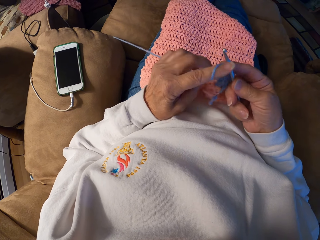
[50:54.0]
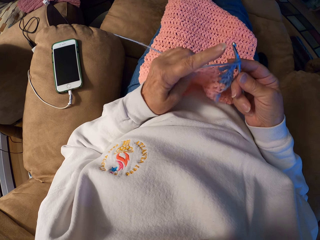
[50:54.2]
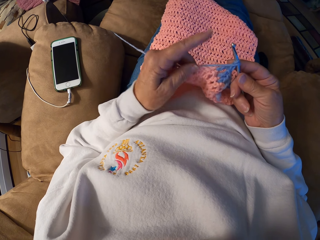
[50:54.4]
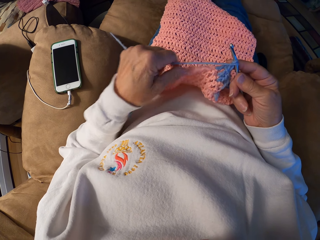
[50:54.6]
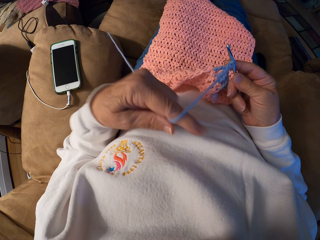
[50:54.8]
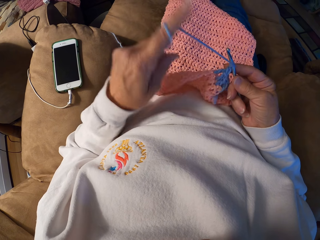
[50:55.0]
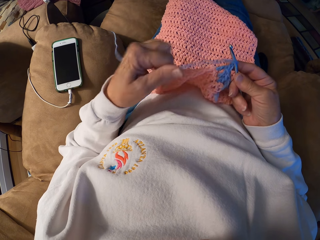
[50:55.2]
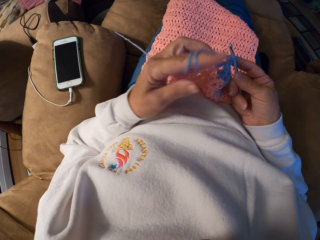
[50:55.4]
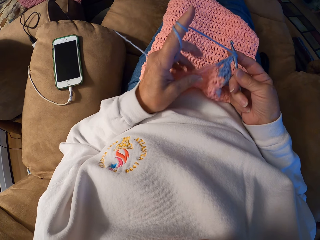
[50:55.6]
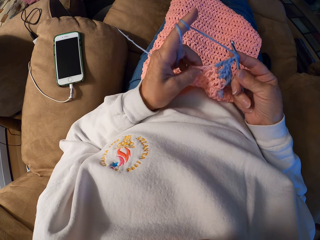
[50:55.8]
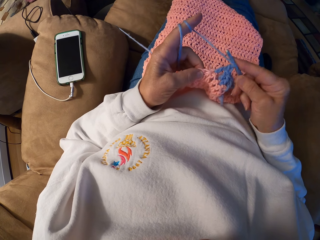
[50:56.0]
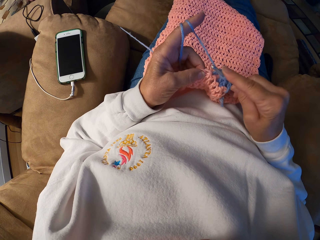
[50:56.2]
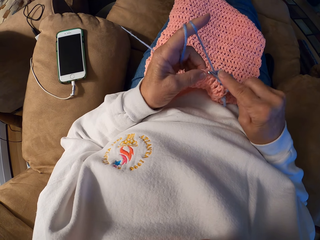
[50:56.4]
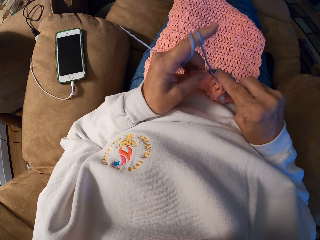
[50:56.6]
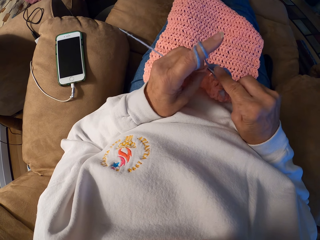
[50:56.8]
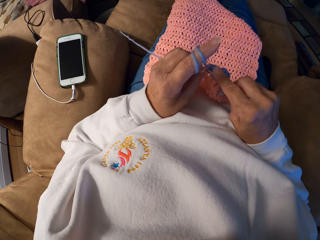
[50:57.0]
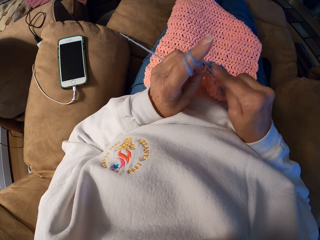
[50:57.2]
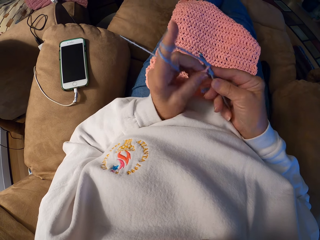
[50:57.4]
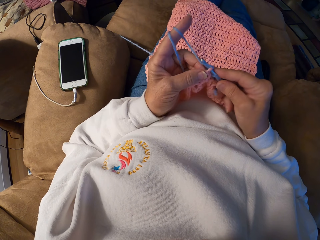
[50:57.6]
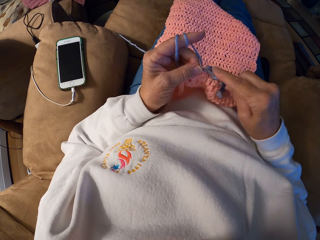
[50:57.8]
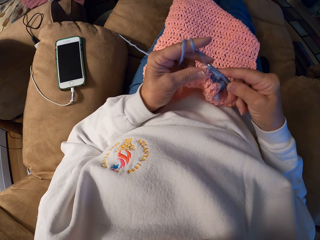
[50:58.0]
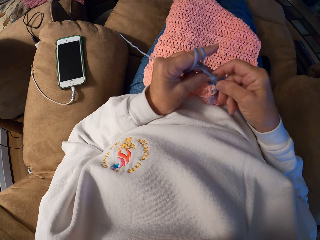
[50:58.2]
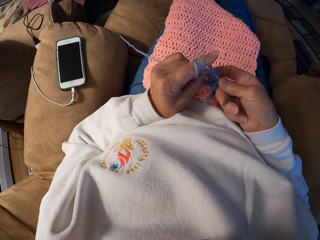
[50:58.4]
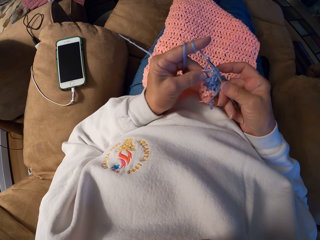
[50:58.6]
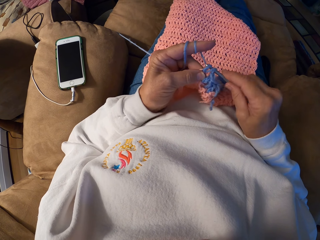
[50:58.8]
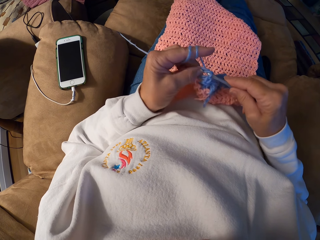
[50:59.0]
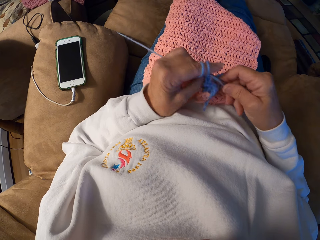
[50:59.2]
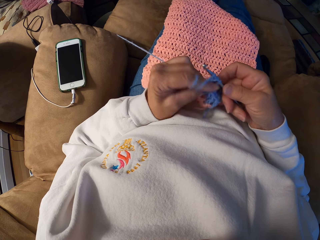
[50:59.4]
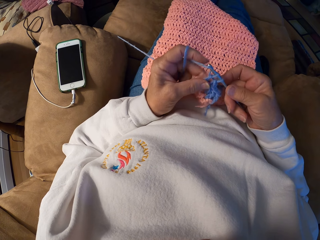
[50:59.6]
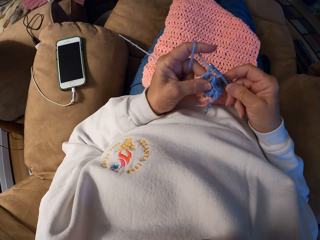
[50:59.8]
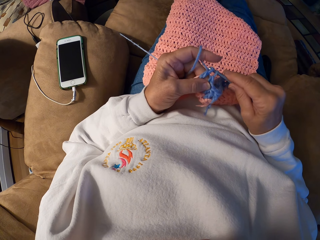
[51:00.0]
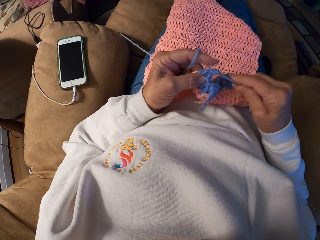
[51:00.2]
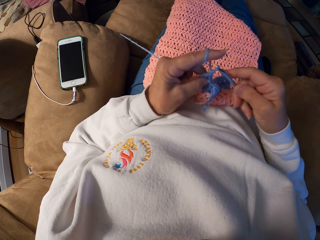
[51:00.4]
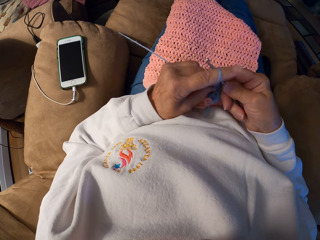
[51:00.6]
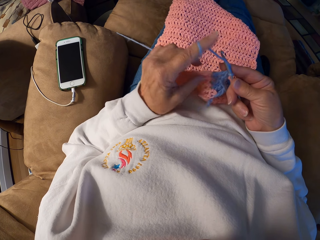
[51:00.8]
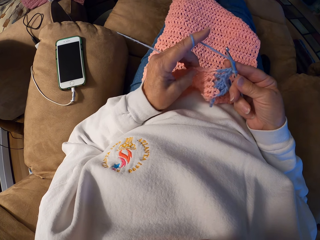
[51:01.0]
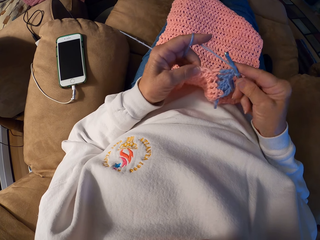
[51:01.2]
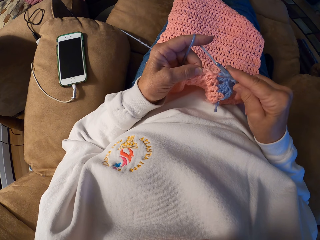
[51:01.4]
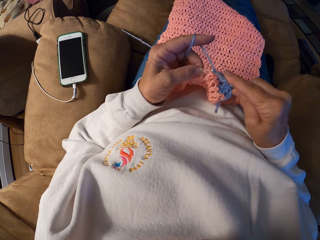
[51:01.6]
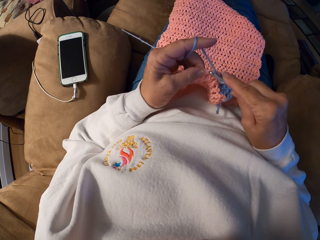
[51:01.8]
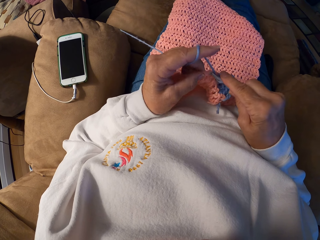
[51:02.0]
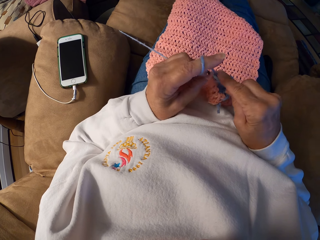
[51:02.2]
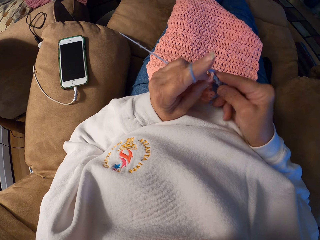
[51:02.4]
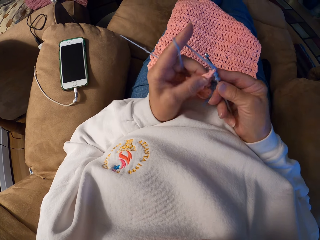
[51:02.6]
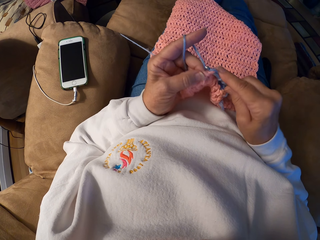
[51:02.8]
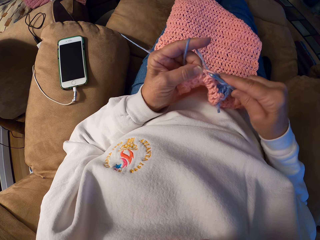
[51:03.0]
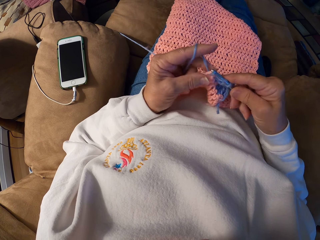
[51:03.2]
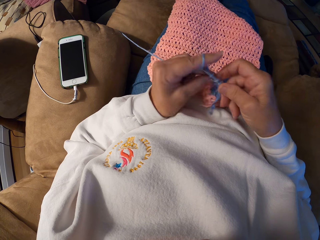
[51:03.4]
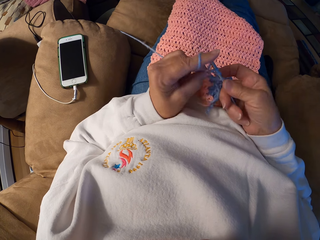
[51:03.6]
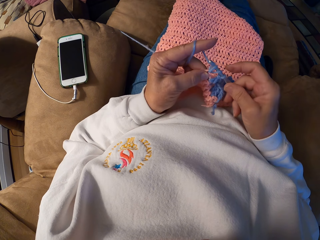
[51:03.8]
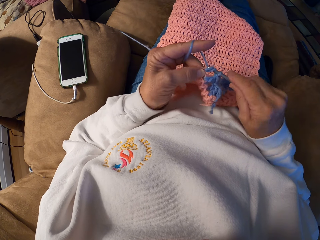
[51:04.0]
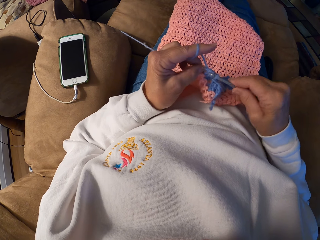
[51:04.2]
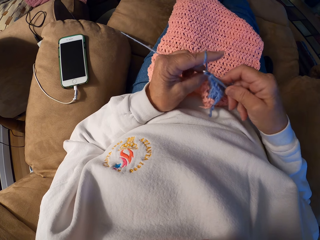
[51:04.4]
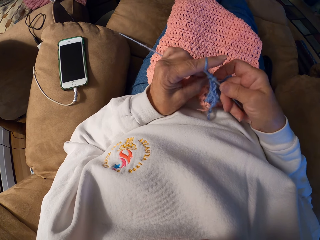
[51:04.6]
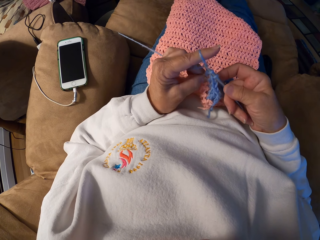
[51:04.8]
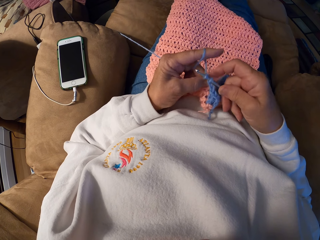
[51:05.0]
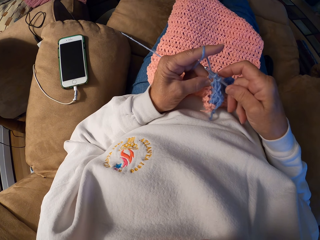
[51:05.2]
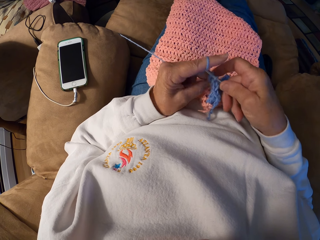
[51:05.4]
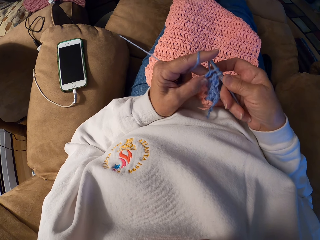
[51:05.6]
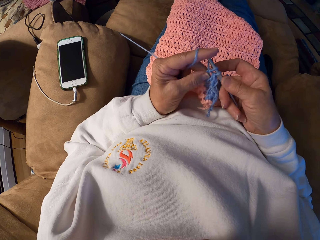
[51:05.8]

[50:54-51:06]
The camera wearer rolls the knitting thread on her index finger. She knits the garment with her hands.

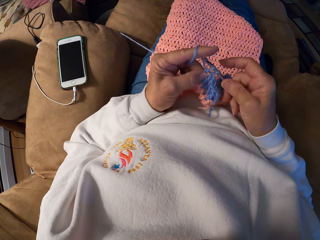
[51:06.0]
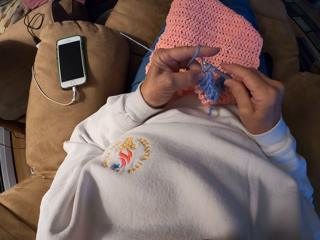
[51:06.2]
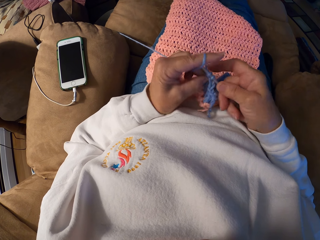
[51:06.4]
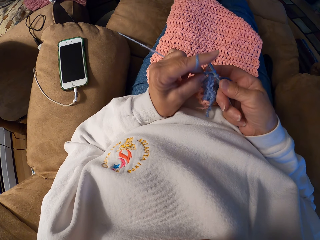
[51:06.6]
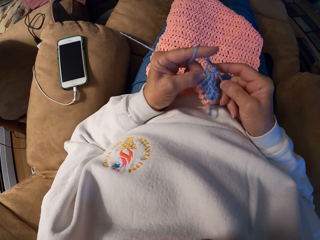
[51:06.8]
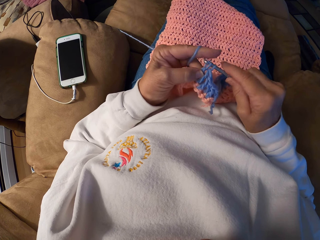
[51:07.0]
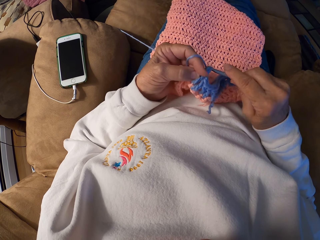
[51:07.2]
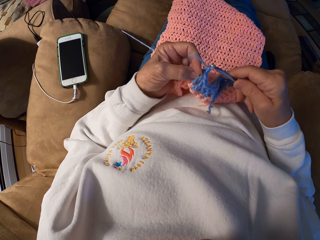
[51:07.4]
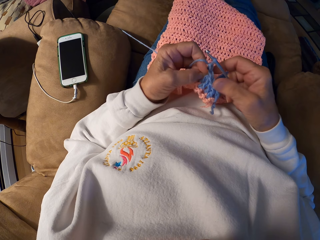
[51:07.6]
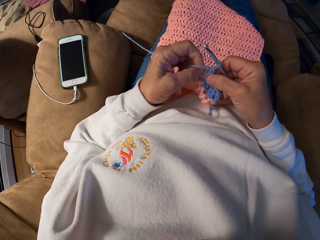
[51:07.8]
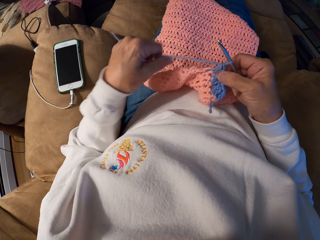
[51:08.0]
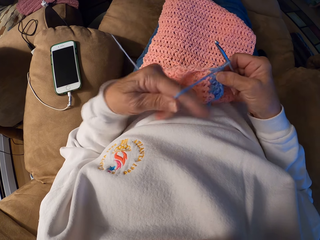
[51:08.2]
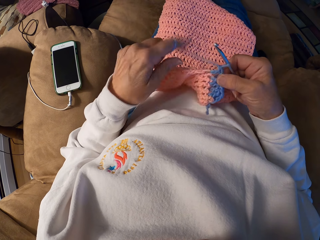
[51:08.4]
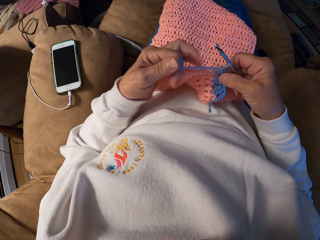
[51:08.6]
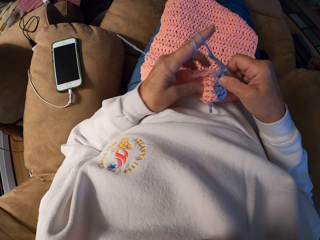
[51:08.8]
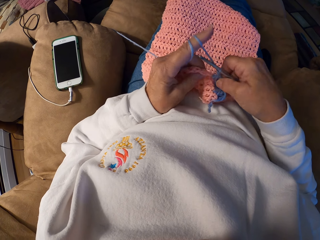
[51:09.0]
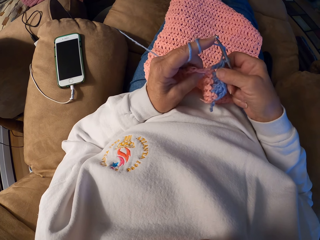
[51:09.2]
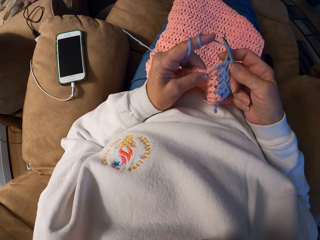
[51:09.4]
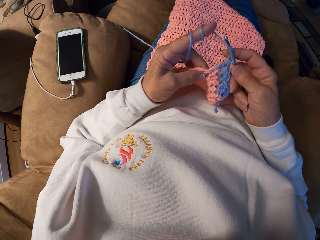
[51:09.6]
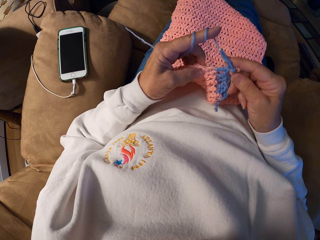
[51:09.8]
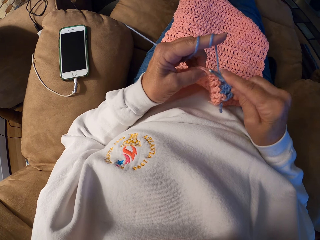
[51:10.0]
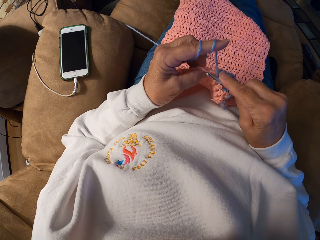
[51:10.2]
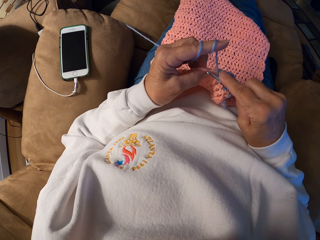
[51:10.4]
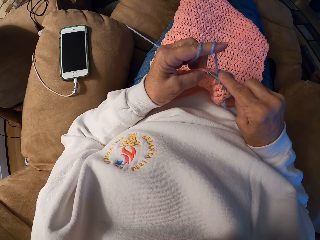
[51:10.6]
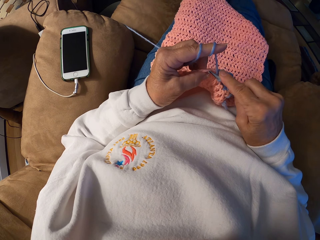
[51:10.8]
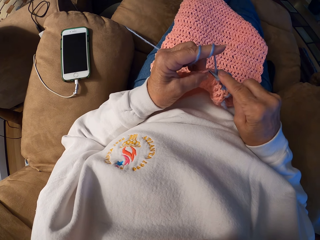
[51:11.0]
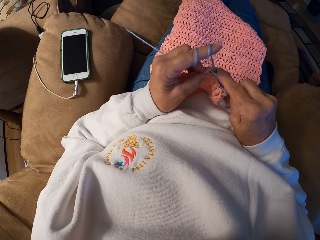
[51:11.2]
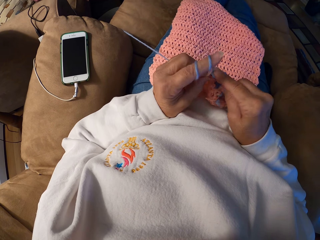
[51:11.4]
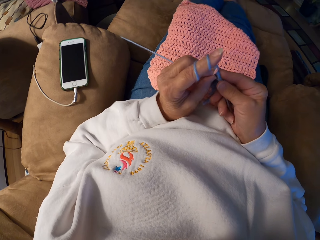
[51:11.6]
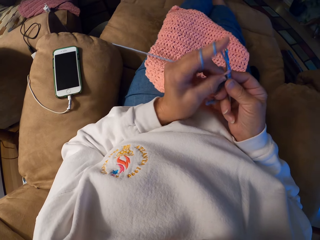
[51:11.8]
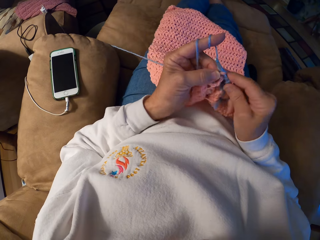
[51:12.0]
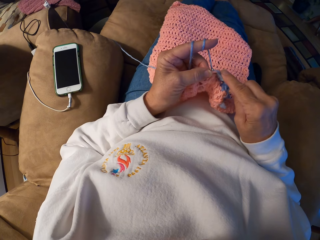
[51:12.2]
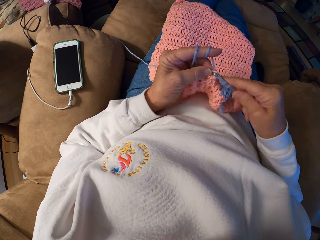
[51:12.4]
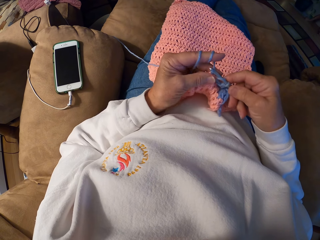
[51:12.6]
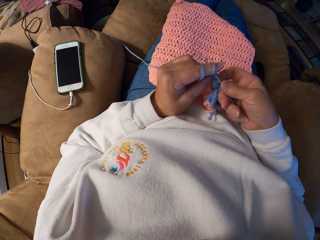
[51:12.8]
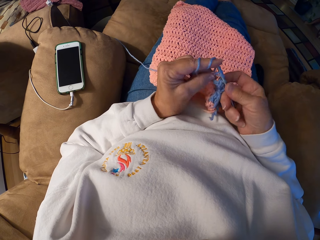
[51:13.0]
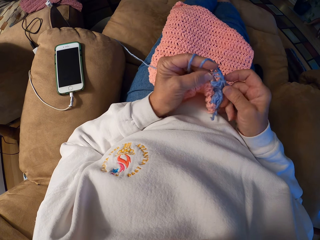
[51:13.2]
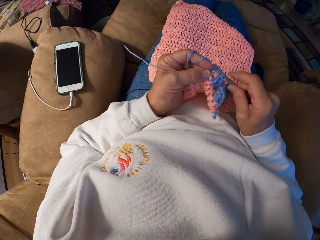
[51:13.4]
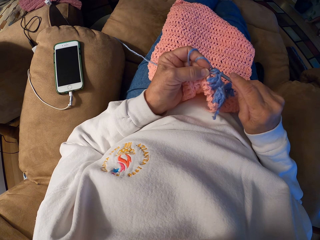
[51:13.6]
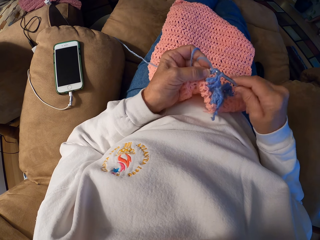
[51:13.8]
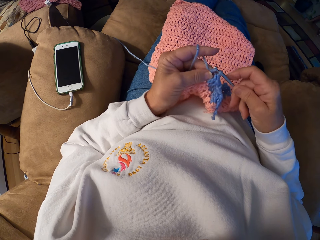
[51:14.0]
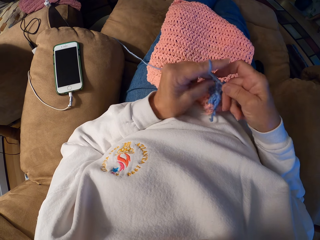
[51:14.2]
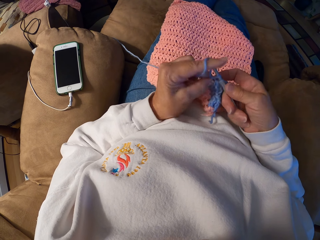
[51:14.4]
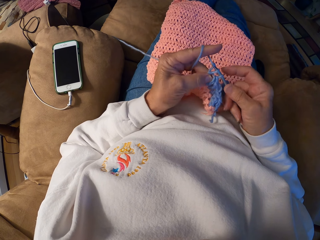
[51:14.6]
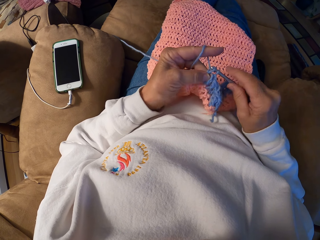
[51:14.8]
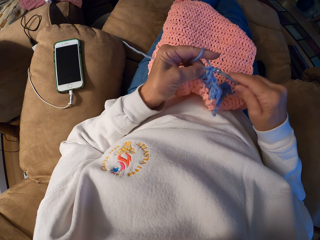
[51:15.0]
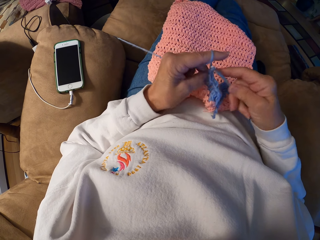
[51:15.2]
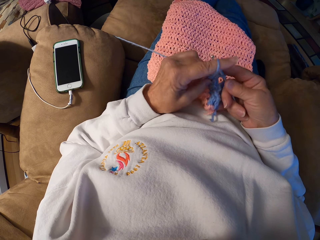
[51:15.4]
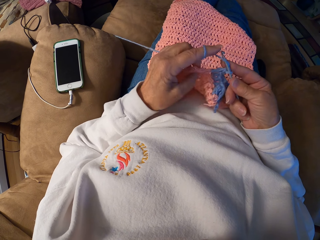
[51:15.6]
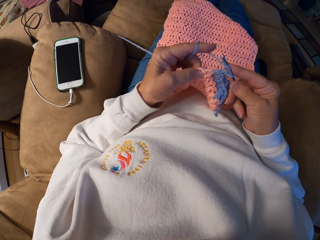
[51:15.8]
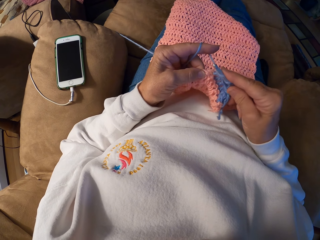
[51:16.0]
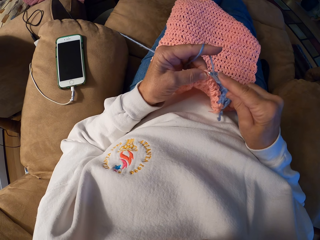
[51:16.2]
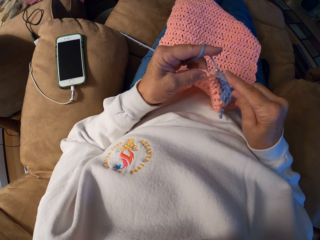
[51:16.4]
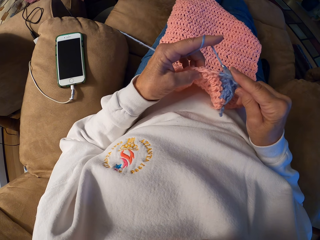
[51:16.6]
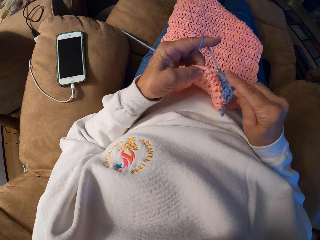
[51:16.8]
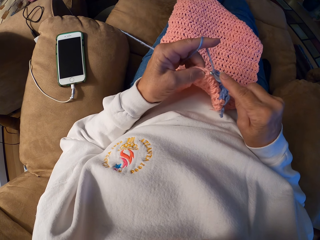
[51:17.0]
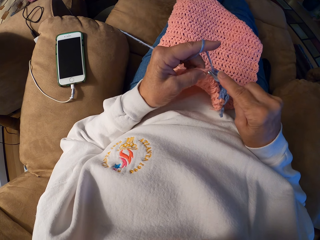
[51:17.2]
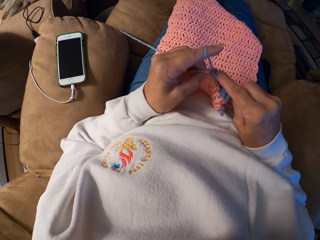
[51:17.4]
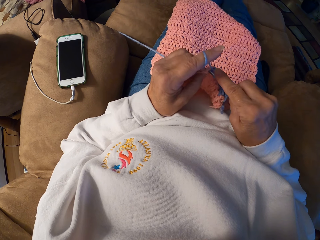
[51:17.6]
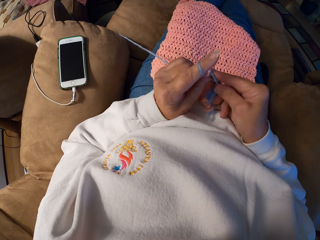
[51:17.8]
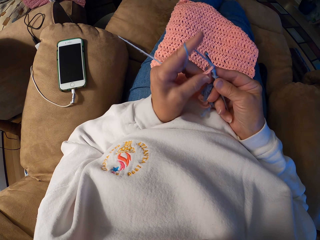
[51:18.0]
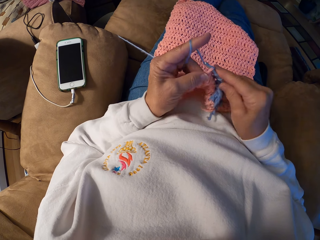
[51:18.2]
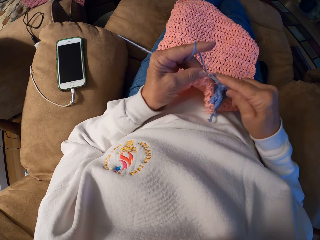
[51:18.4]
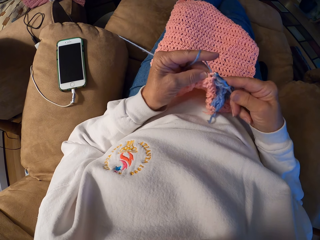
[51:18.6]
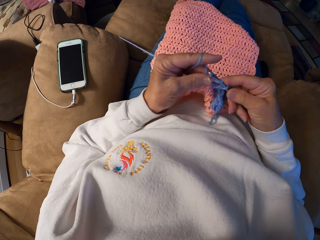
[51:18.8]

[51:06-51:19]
The camera wearer rolls the knitting thread on her index finger. She knits the garment with her hands.
